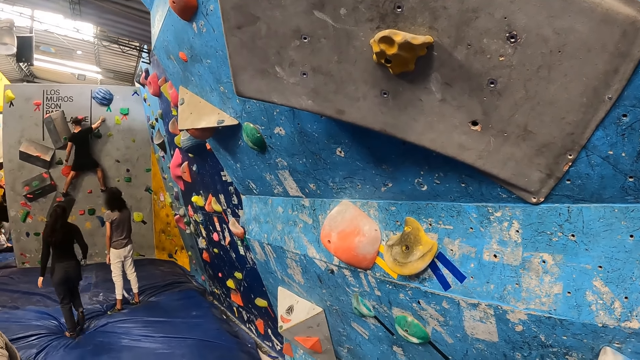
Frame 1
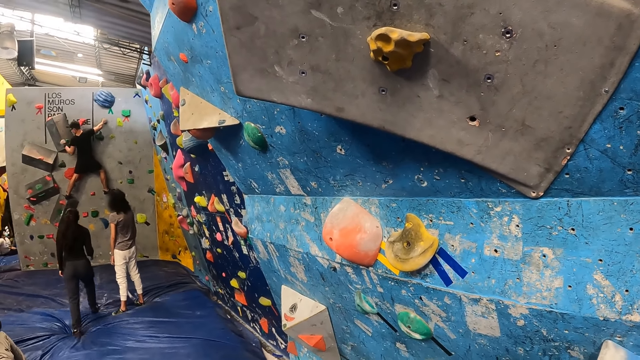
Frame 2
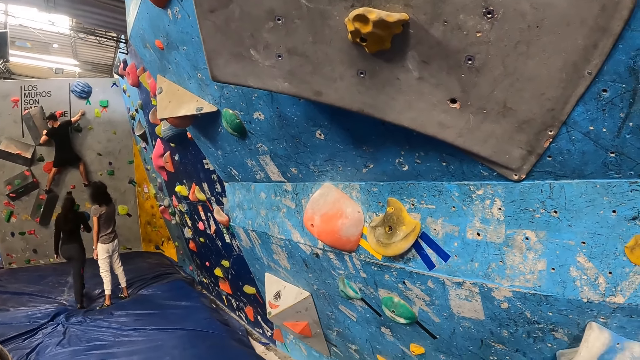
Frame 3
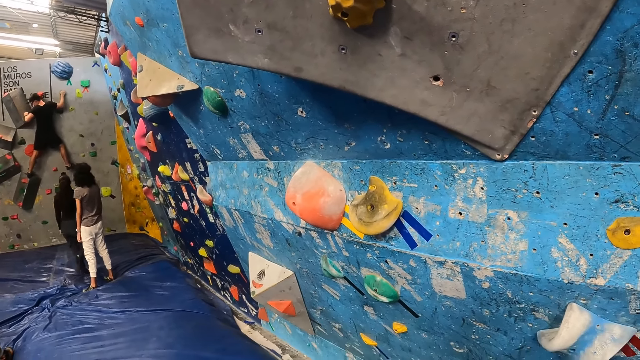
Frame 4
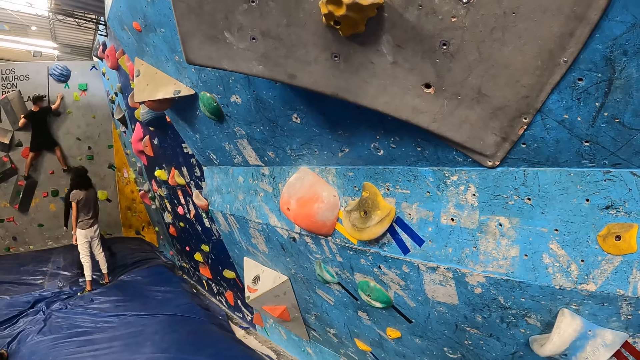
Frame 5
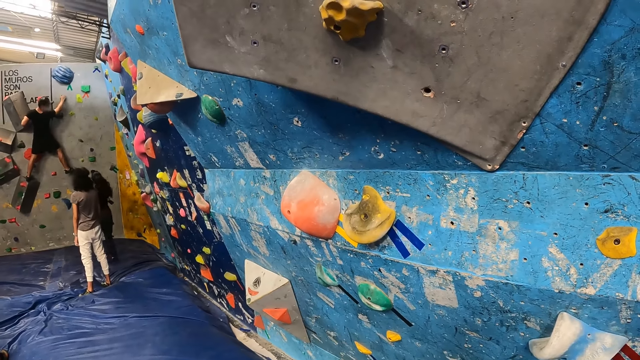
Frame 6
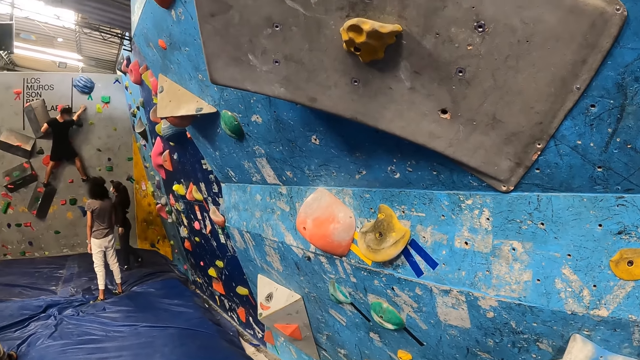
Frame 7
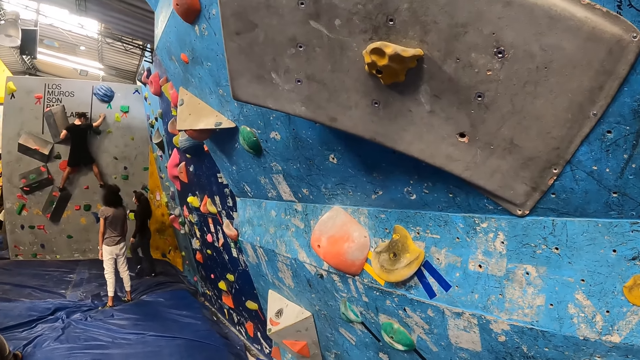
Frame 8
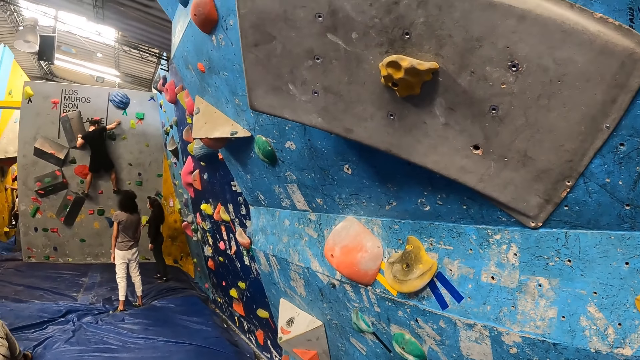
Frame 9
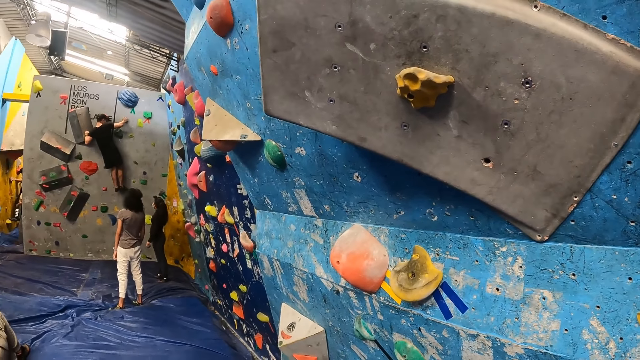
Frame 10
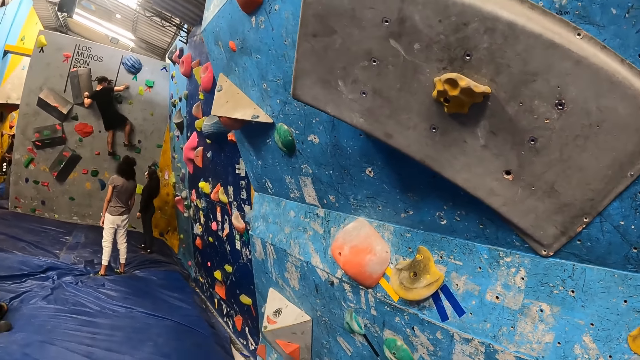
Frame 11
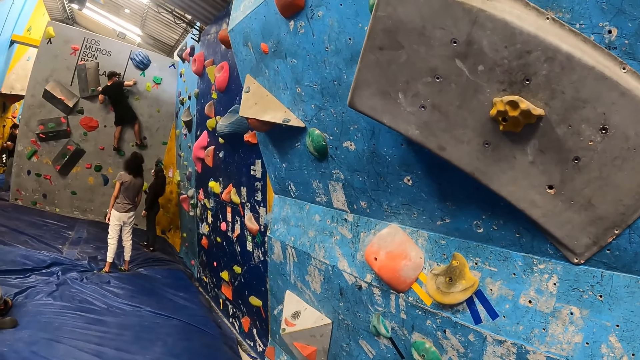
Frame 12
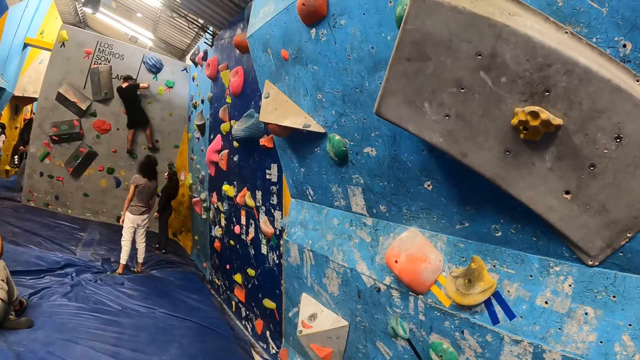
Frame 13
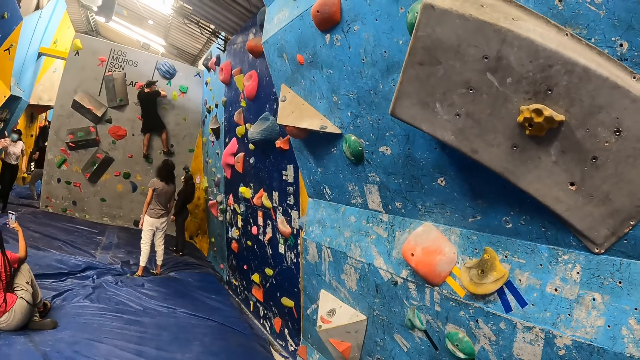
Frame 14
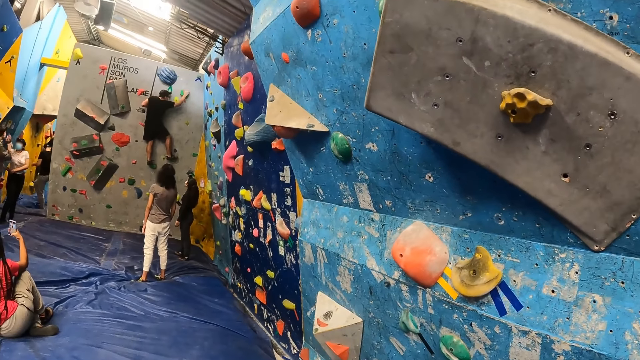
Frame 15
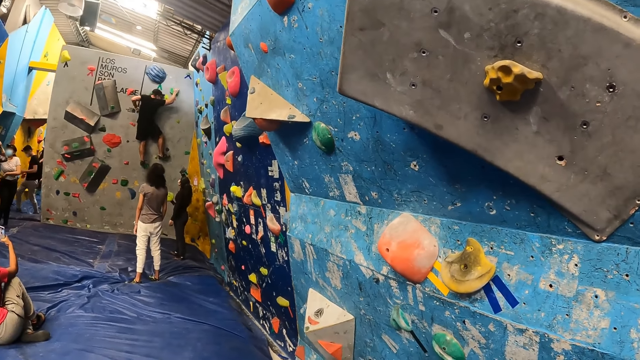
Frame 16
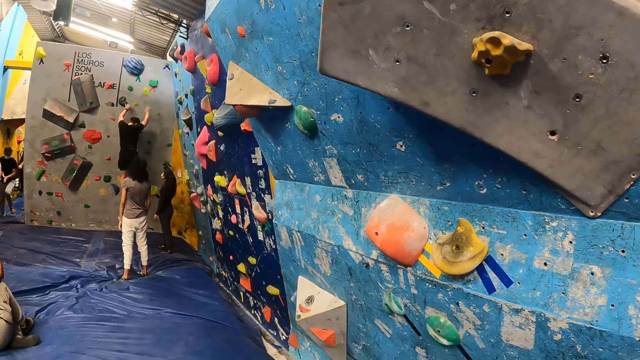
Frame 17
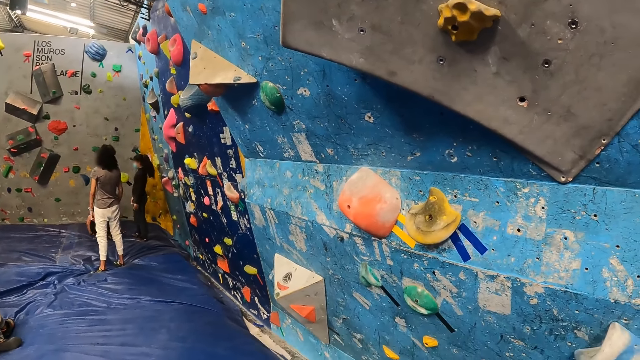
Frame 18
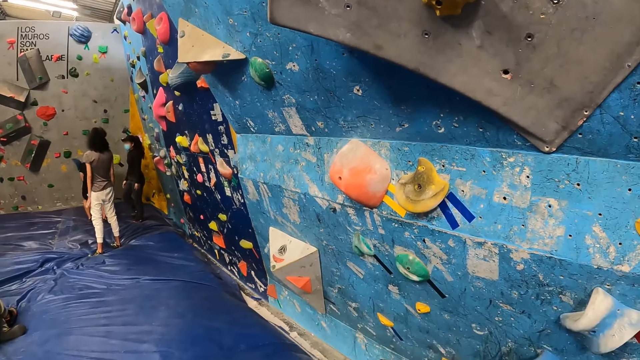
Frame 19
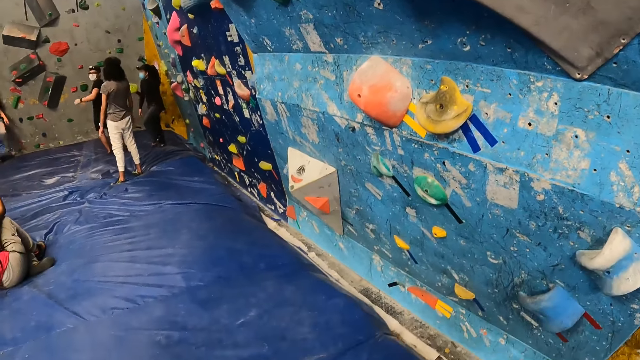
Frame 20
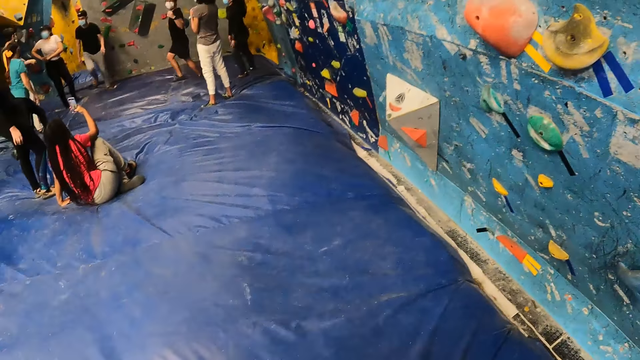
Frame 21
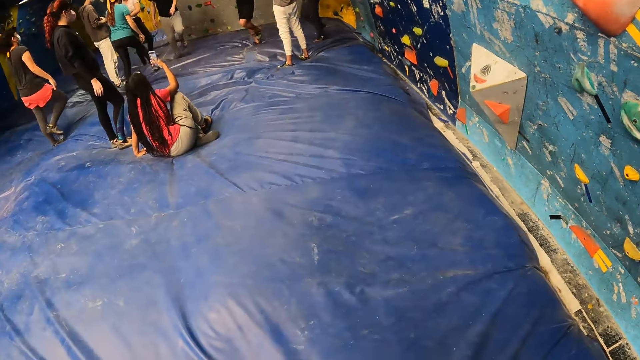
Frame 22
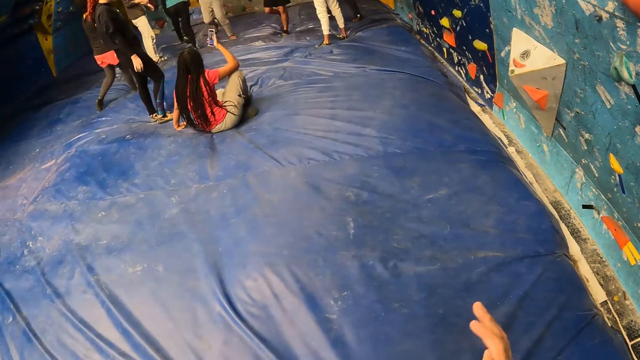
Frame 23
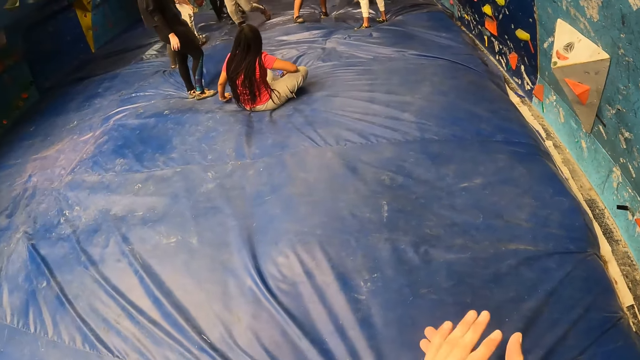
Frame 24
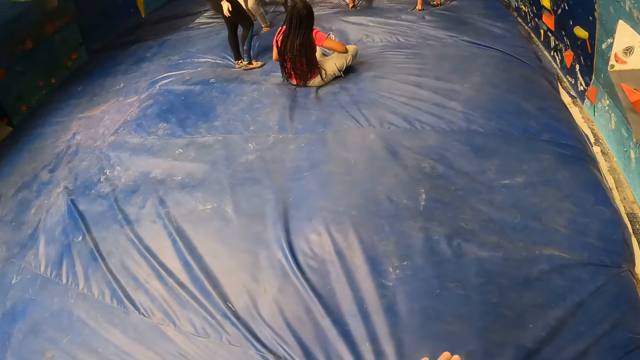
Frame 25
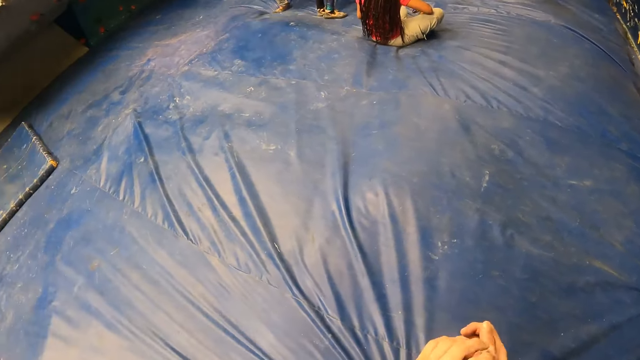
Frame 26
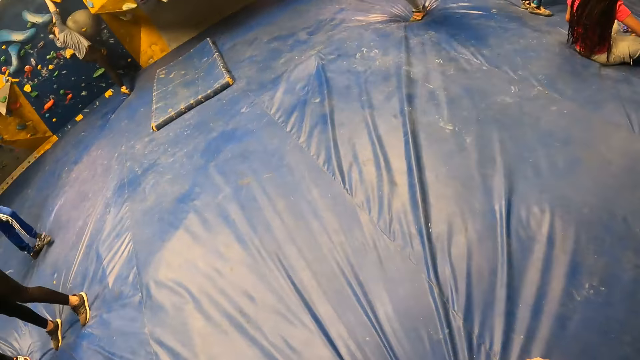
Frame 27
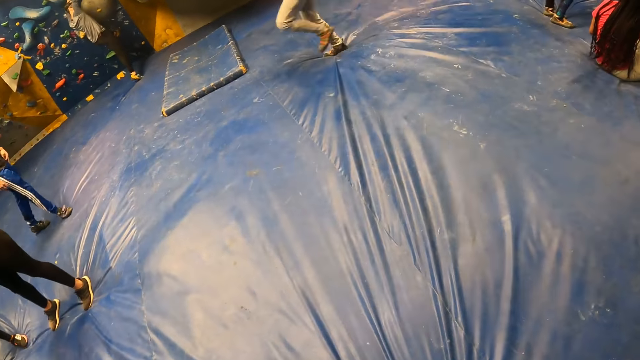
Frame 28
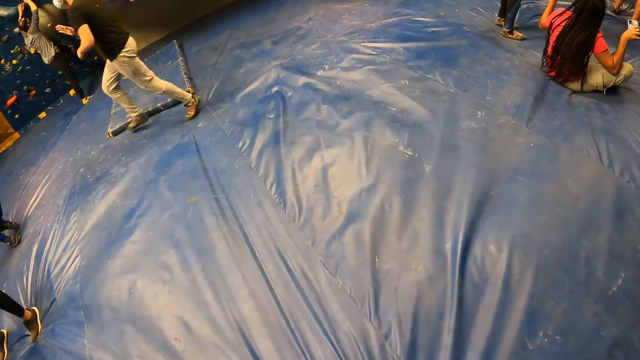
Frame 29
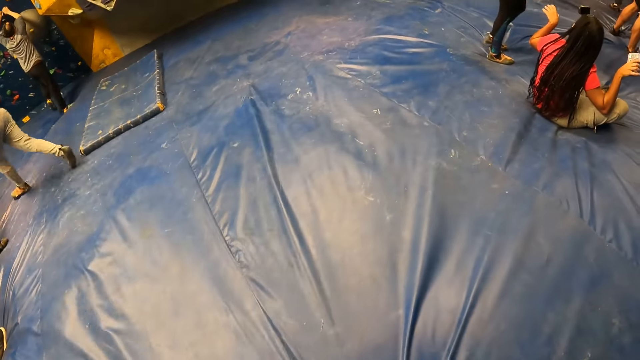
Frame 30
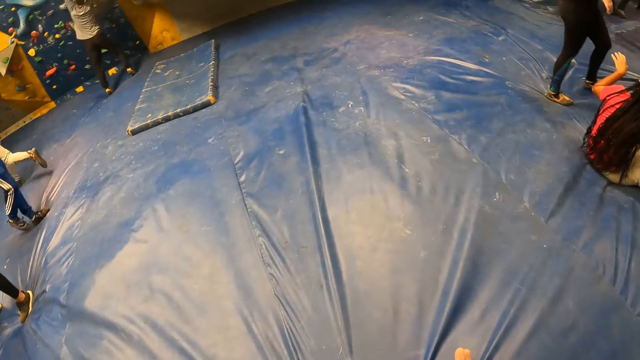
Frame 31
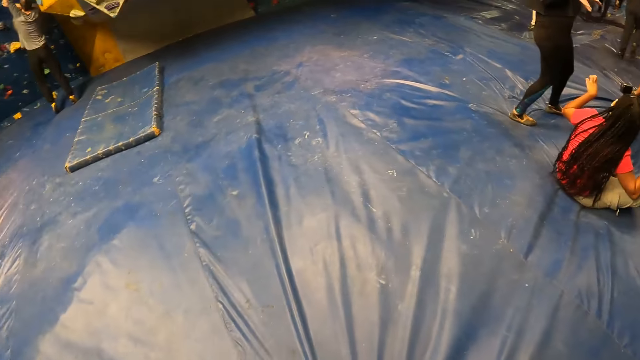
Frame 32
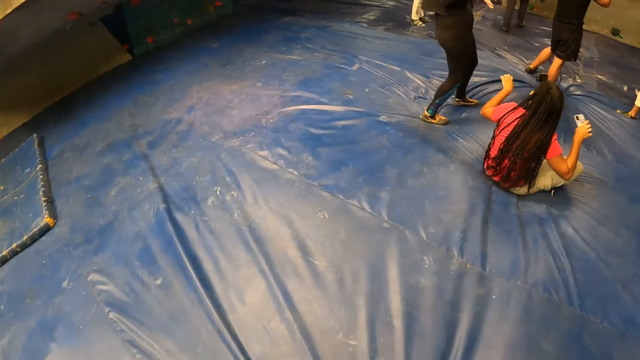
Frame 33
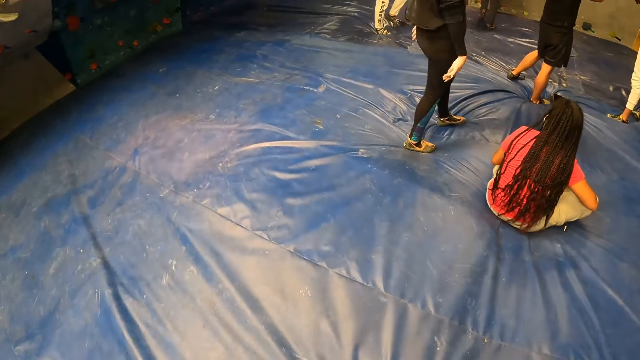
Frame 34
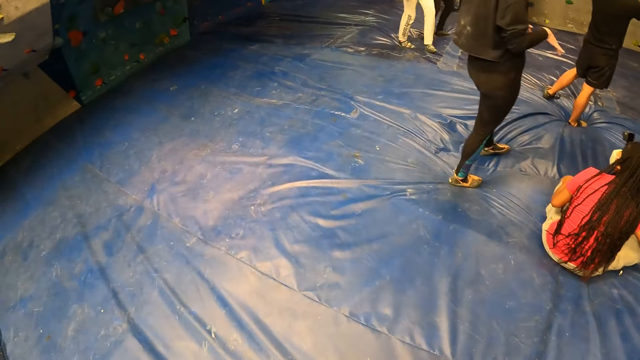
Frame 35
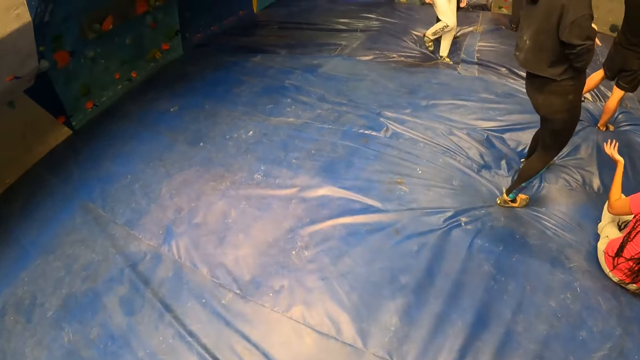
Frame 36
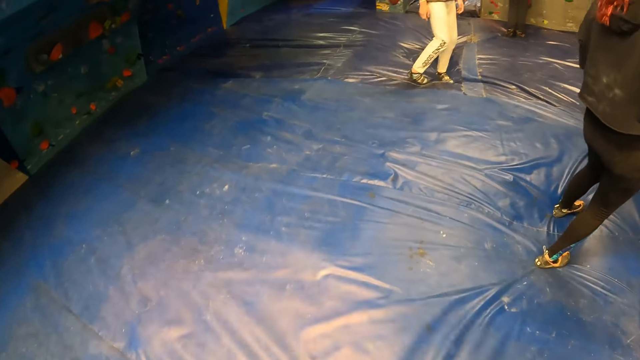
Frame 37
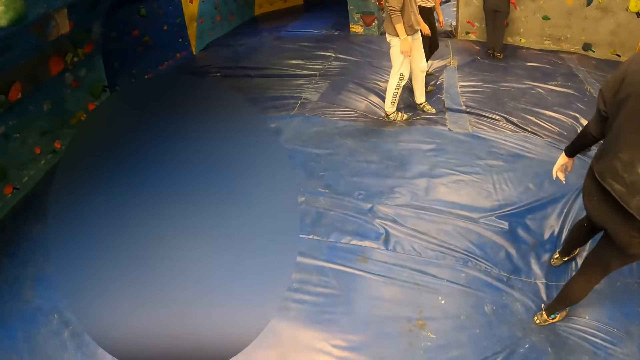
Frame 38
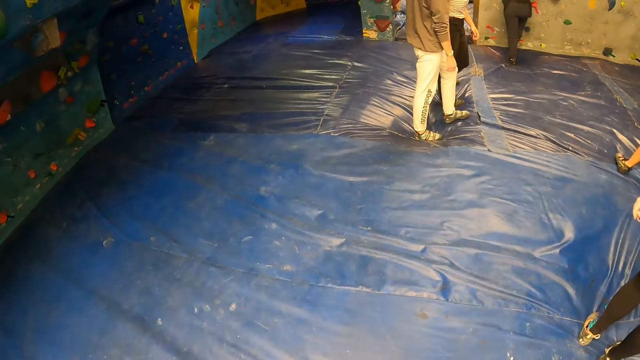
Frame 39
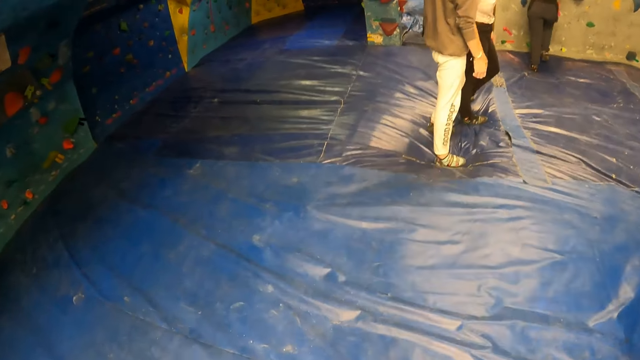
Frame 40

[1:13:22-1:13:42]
A woman walks to the wall. A man climbs the wall. The man jumps to the mat. The camera wearer rubs his hands together. He walks to an end of a gym.
